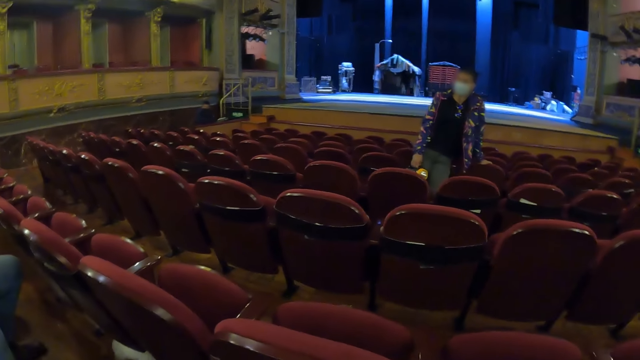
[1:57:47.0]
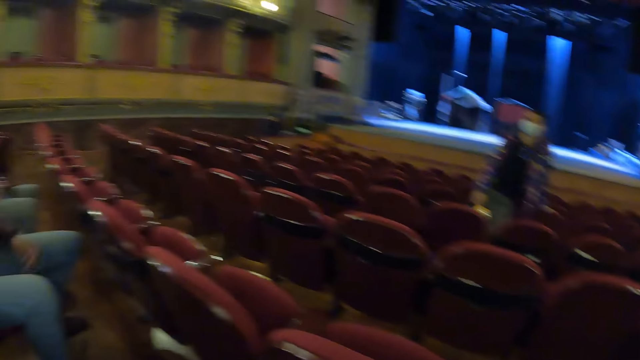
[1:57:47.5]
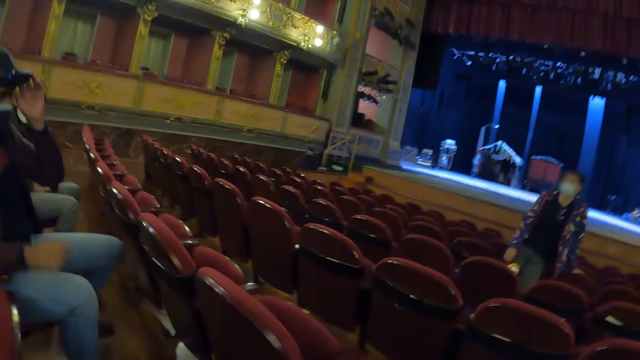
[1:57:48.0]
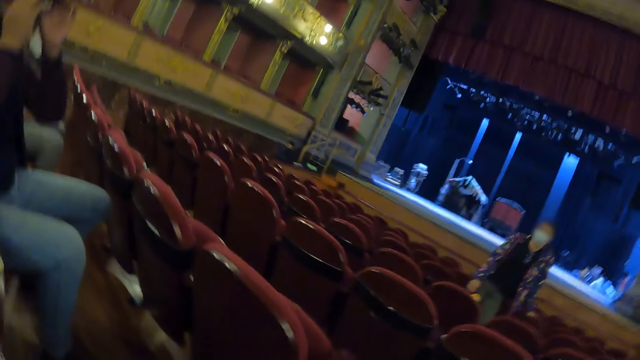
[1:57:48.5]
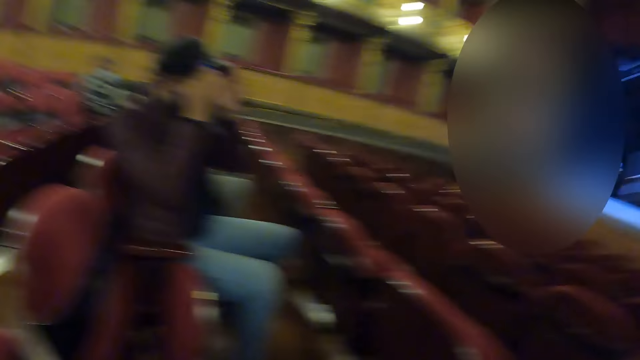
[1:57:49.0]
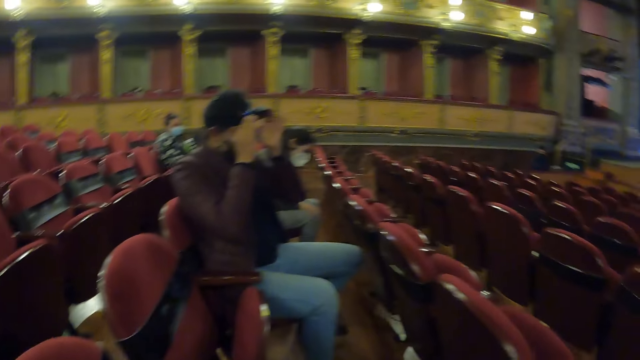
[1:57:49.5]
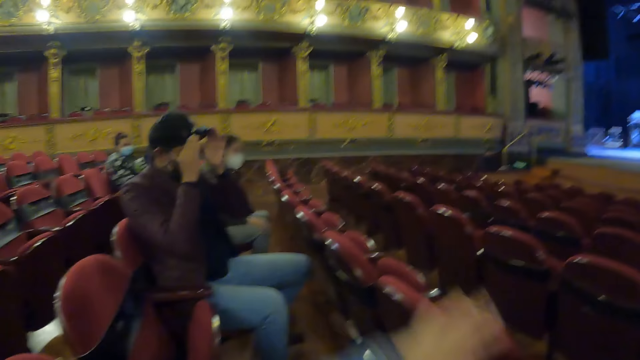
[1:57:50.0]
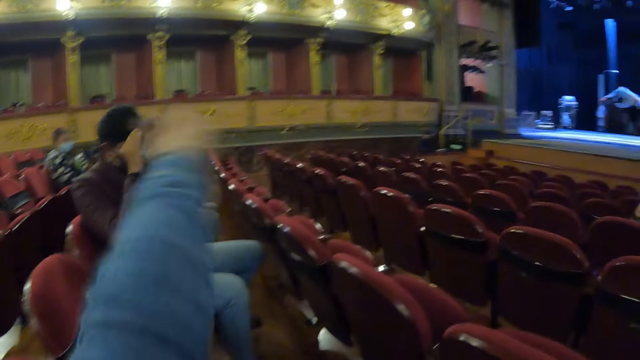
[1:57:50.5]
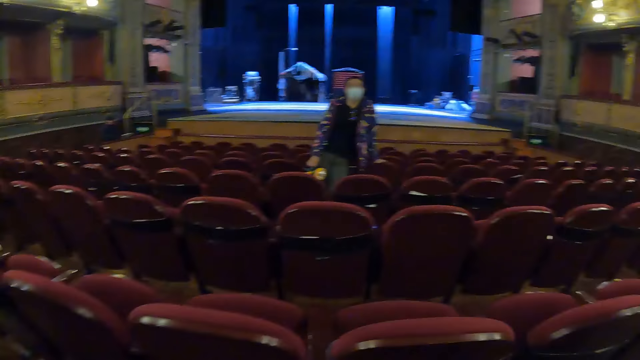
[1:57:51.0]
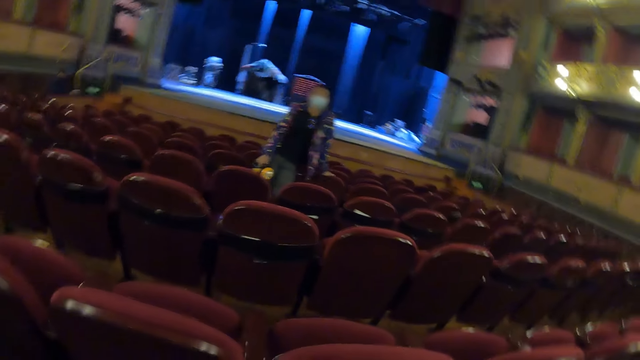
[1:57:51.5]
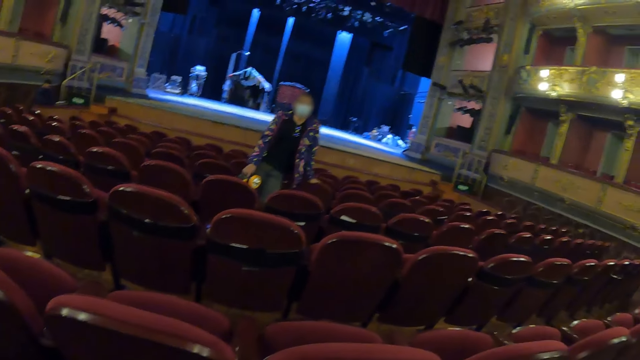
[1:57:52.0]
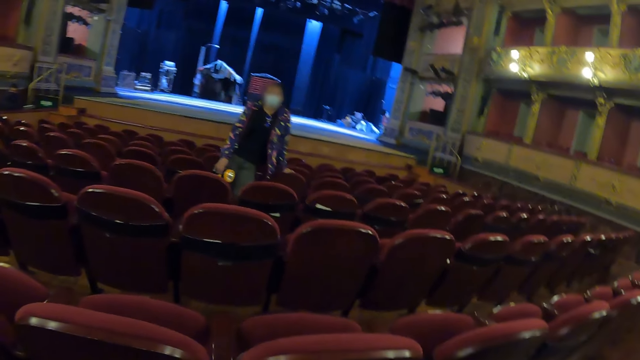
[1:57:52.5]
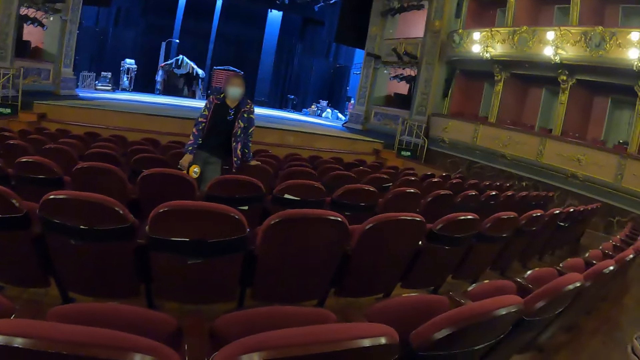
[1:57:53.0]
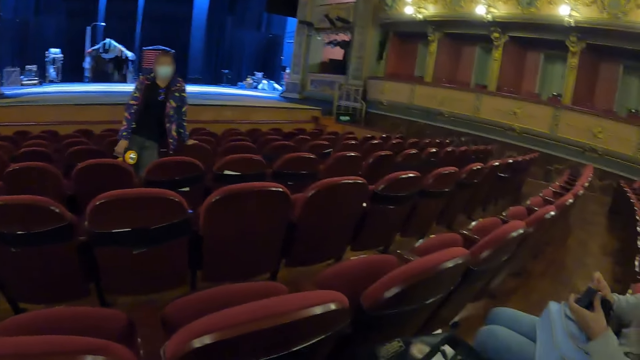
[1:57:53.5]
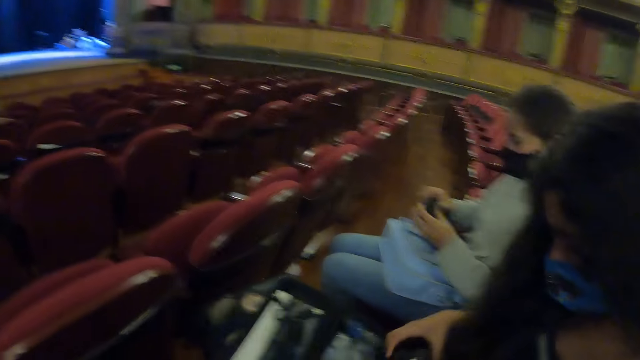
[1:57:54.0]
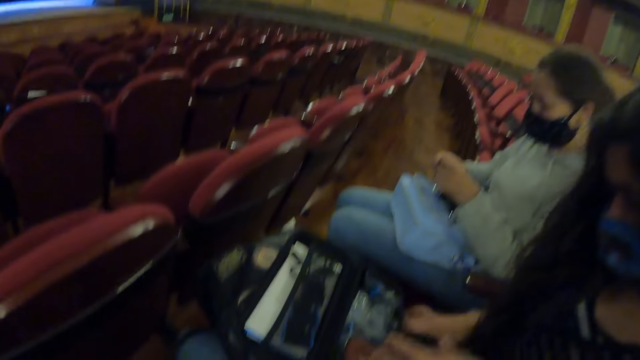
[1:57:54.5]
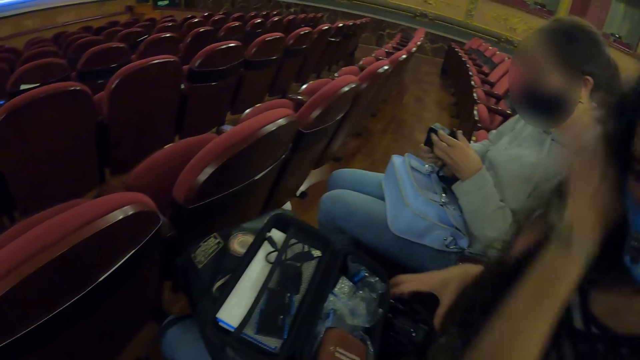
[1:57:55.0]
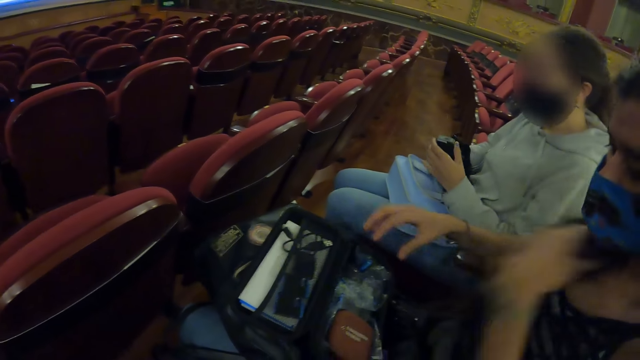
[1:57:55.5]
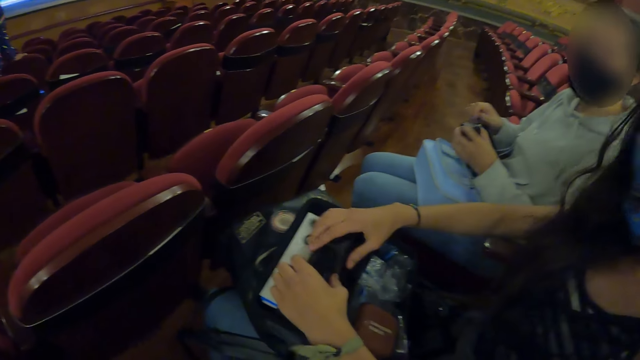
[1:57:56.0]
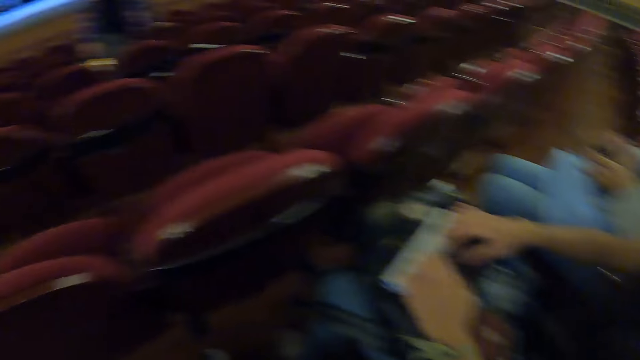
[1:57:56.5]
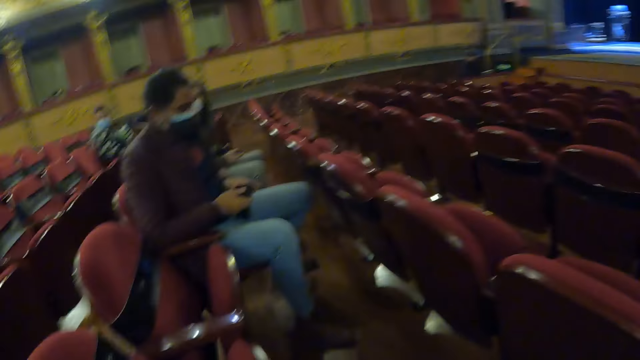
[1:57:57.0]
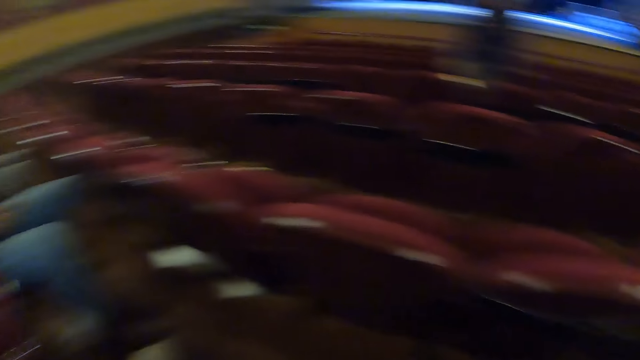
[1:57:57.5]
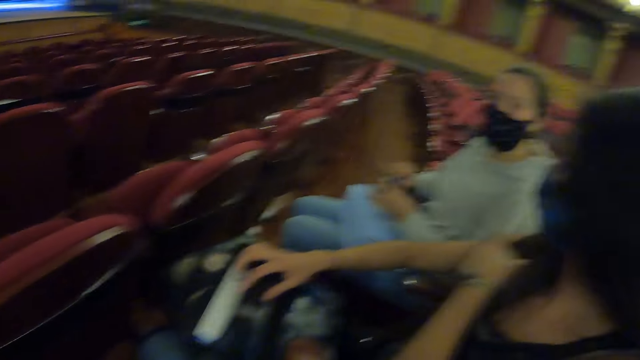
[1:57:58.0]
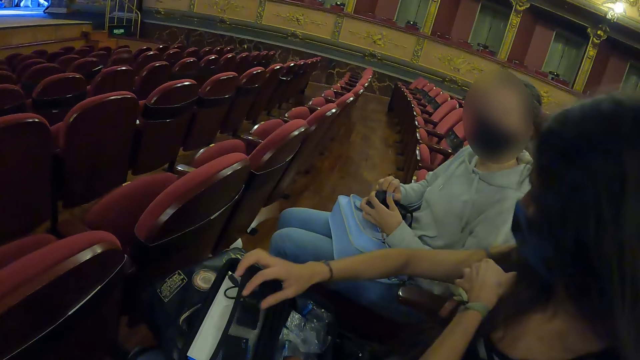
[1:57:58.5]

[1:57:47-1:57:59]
A lady adjusts the camera with the hand. The camera wearer moves the left hand. They look around the theatre.

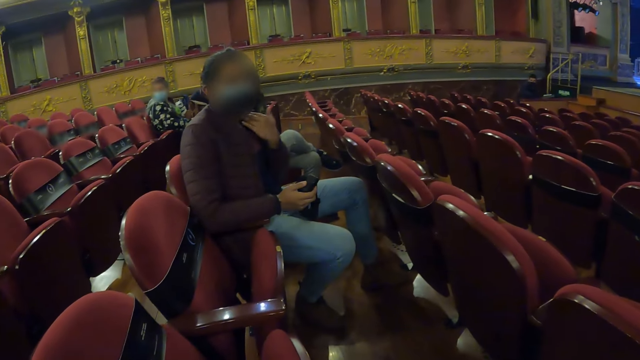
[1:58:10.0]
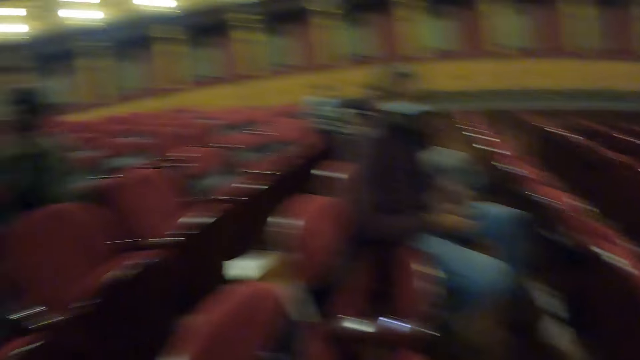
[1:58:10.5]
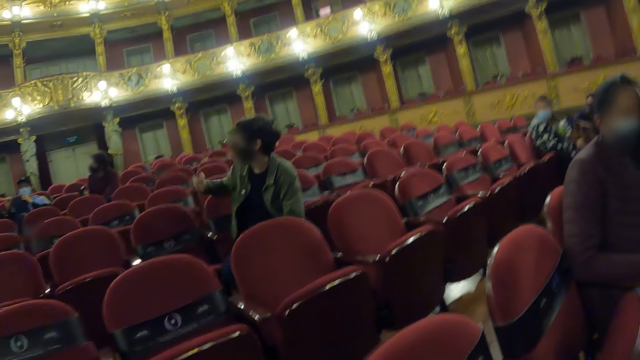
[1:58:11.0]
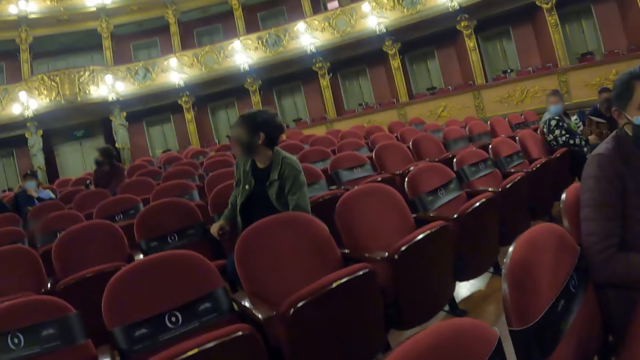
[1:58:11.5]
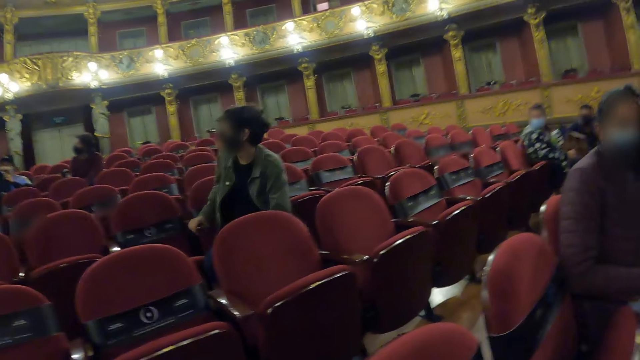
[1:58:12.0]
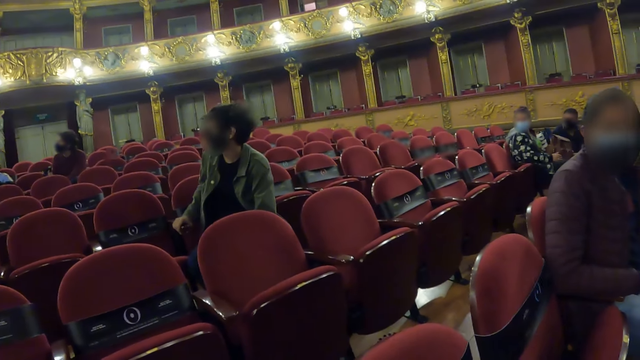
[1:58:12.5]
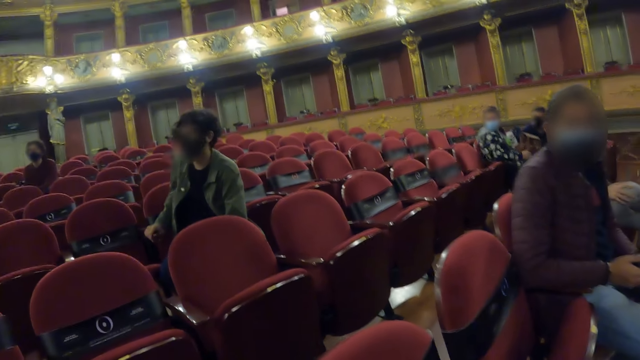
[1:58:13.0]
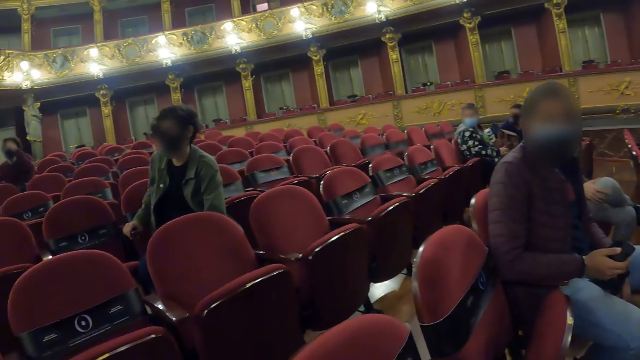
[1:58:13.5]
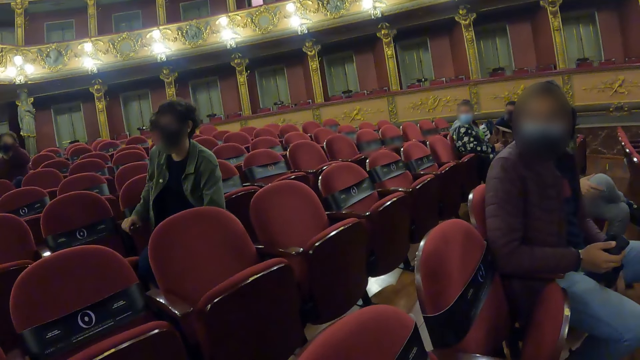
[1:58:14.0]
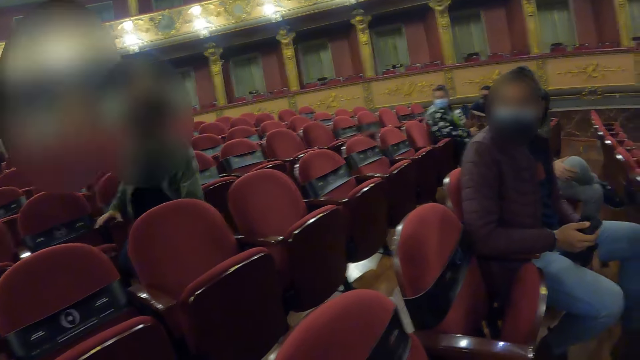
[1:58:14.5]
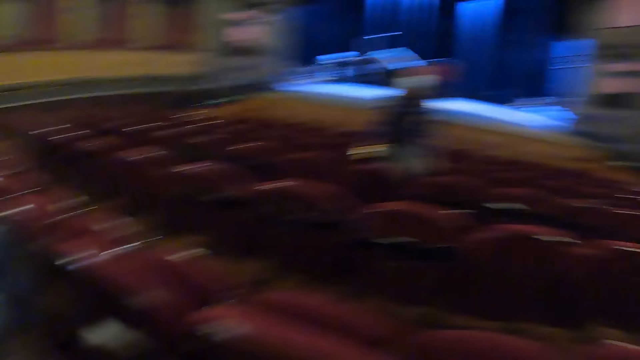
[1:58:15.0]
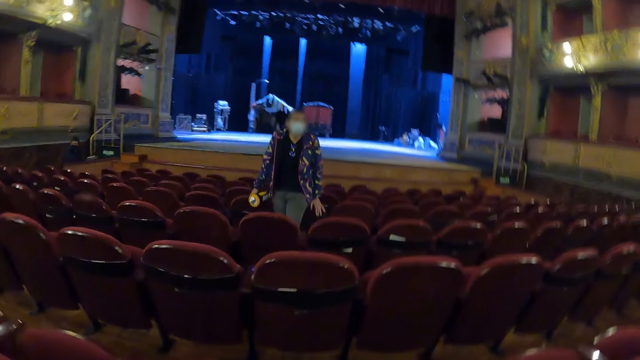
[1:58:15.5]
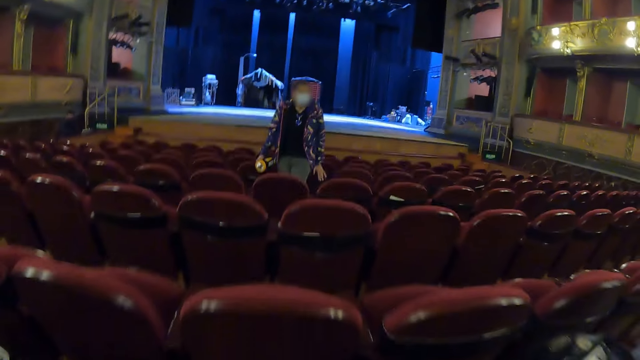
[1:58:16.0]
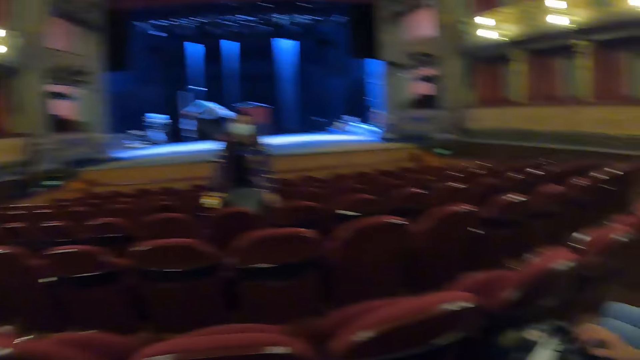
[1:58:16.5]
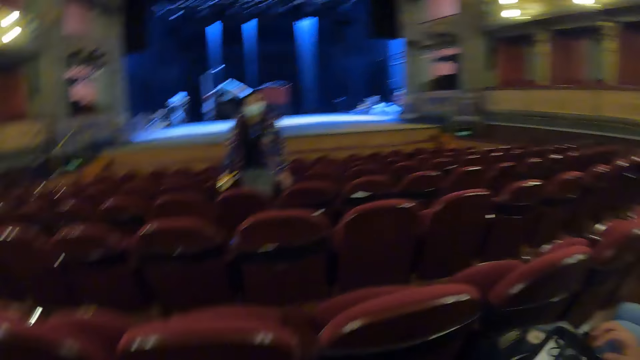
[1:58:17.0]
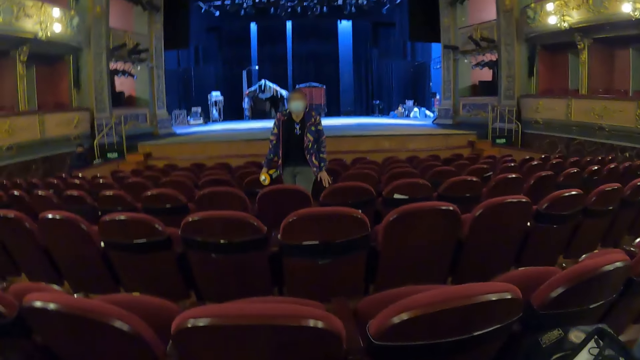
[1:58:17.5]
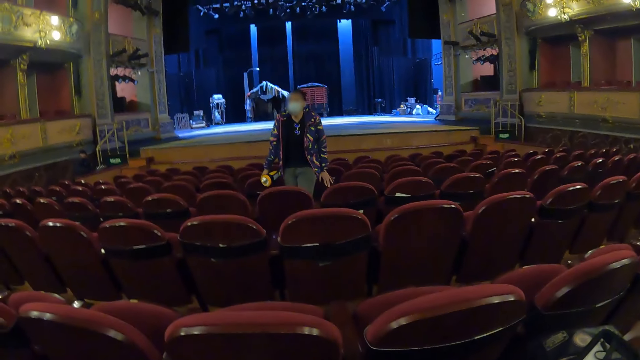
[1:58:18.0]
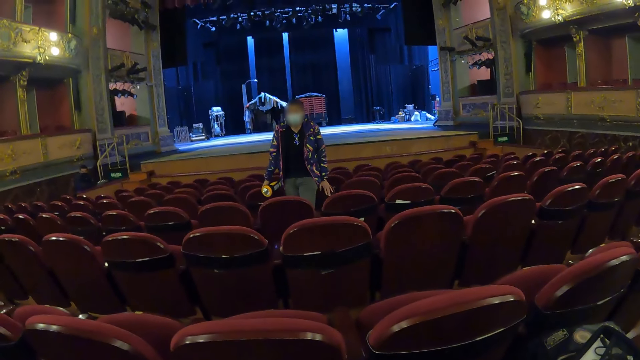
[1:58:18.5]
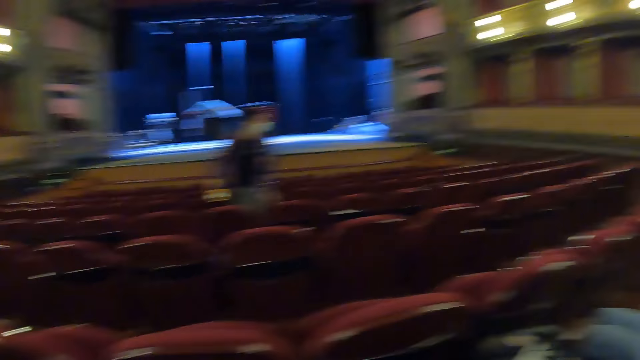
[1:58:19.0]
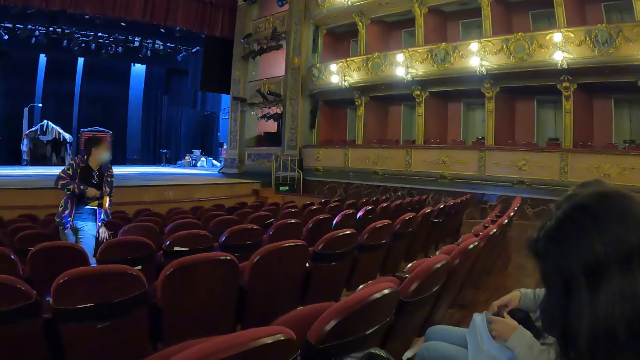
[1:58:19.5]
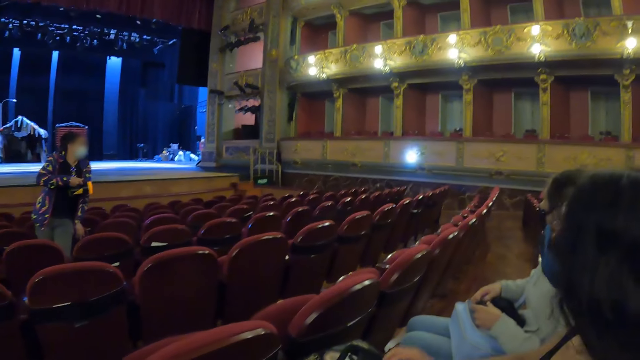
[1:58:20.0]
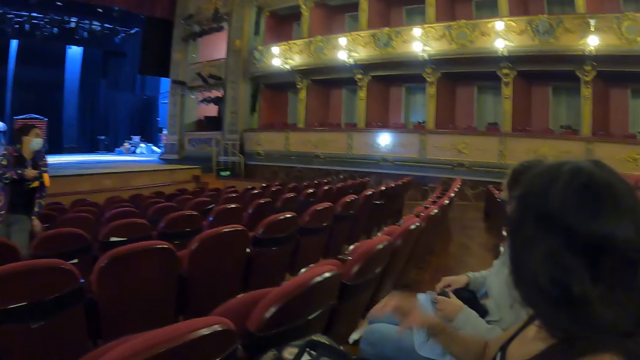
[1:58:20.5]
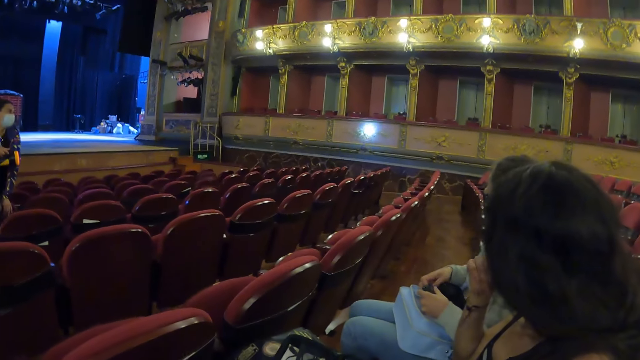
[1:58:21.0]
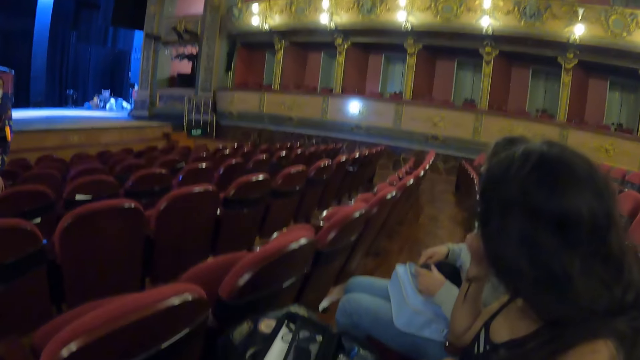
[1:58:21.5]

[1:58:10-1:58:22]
A lady gestures to the camera wearer. The camera wearer looks at a woman. The woman turns the torch on and lights the gallery or wall with the torch.
